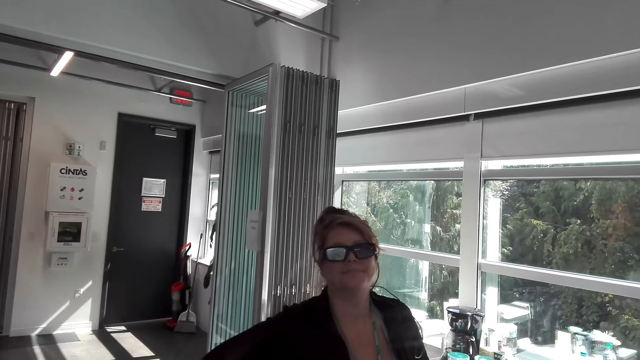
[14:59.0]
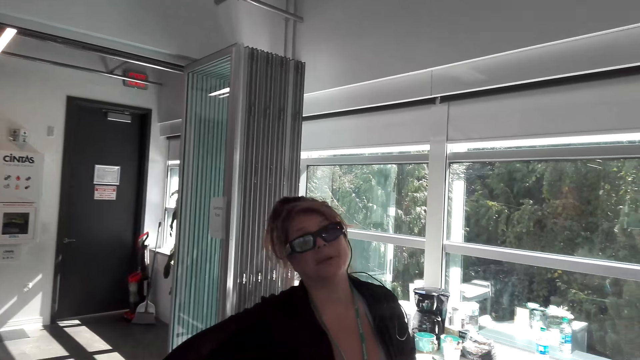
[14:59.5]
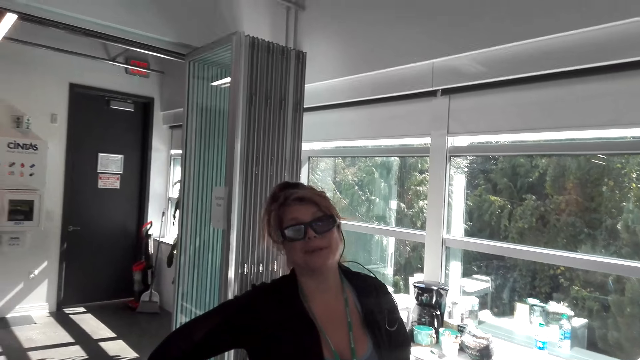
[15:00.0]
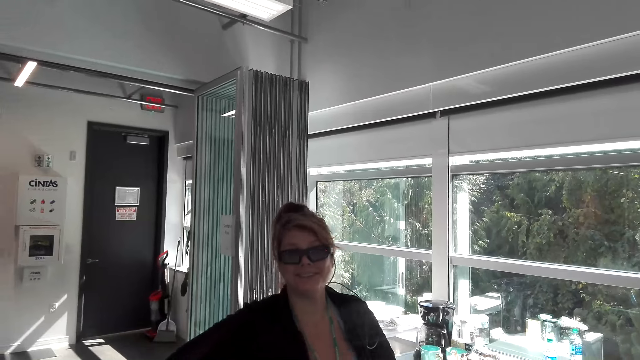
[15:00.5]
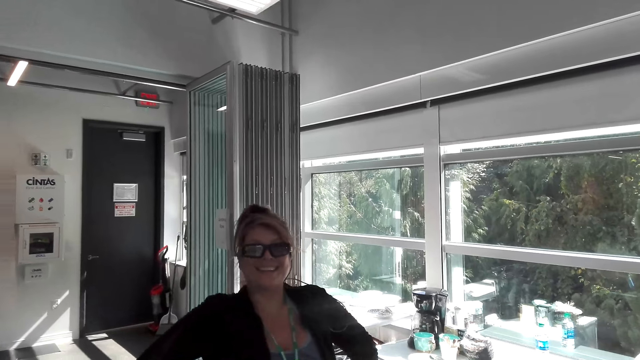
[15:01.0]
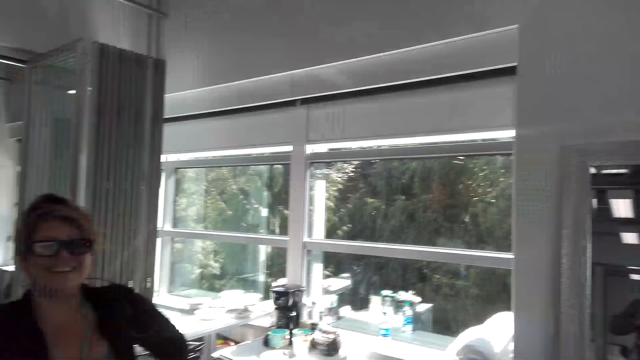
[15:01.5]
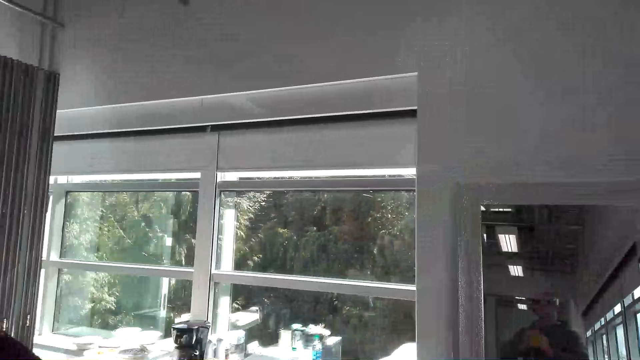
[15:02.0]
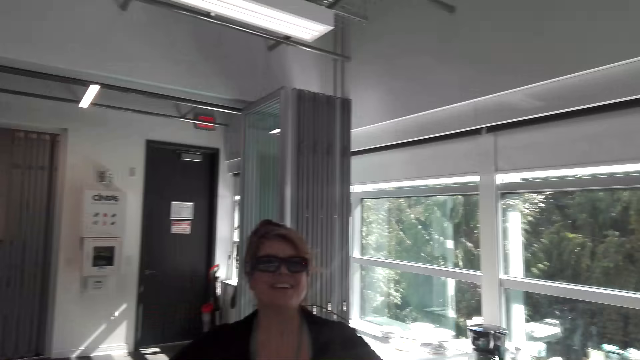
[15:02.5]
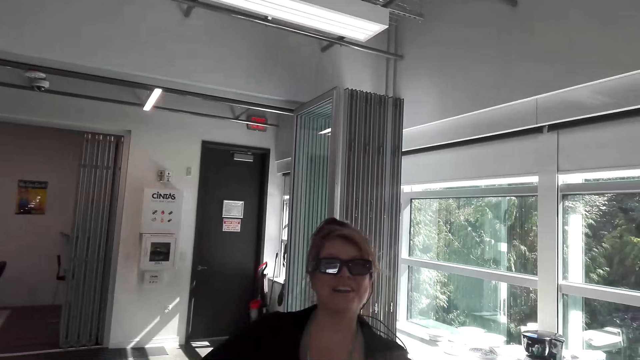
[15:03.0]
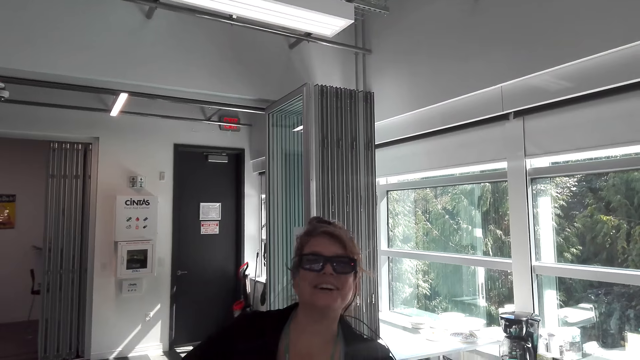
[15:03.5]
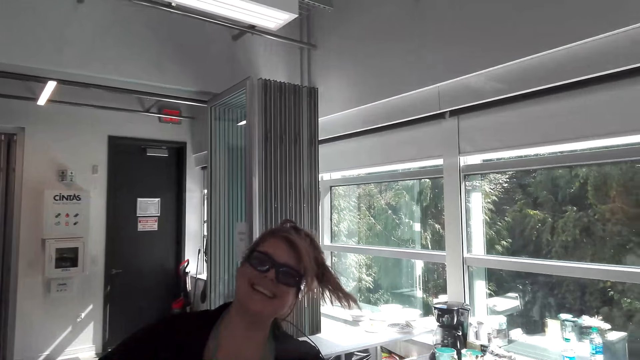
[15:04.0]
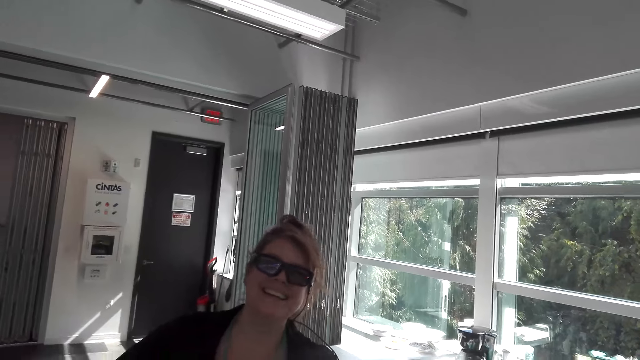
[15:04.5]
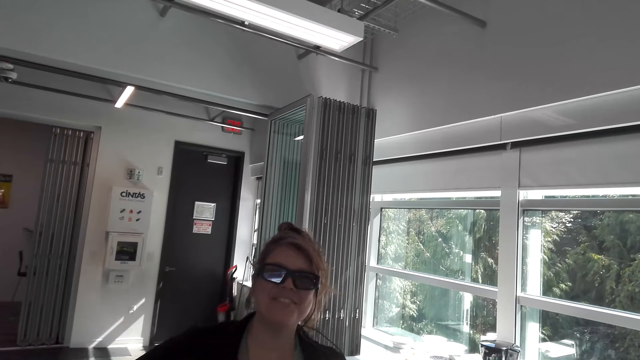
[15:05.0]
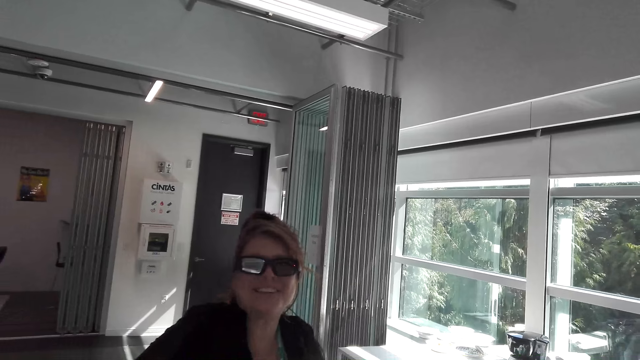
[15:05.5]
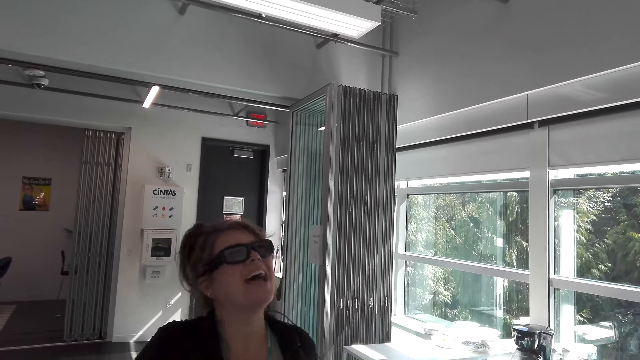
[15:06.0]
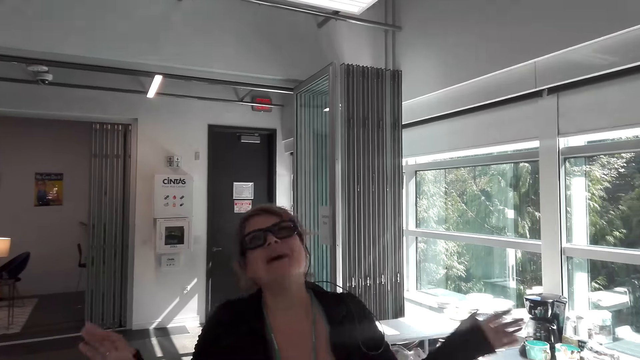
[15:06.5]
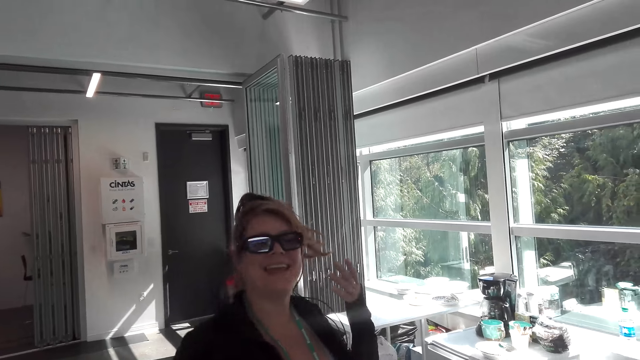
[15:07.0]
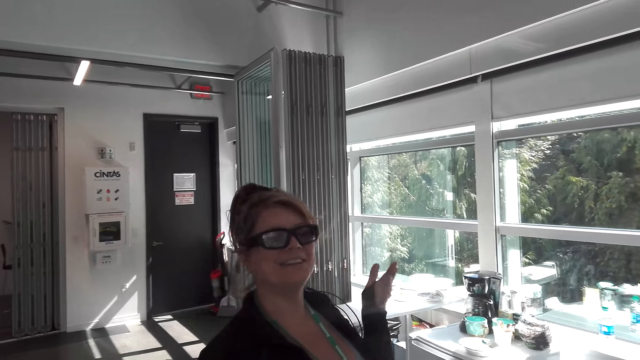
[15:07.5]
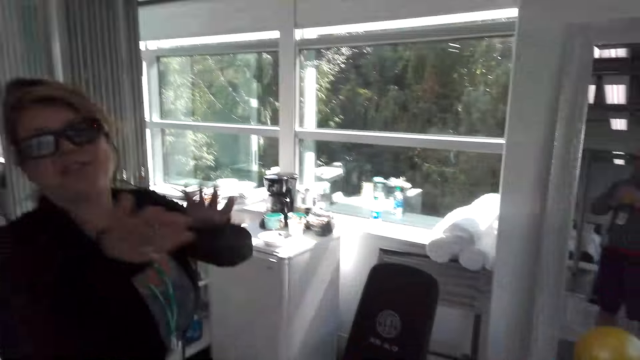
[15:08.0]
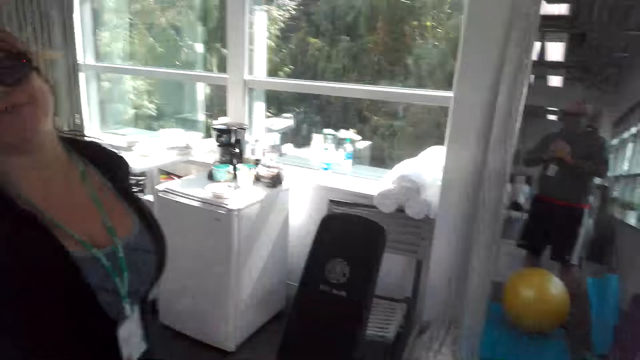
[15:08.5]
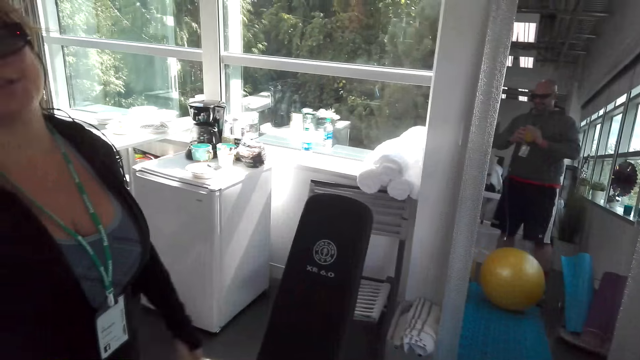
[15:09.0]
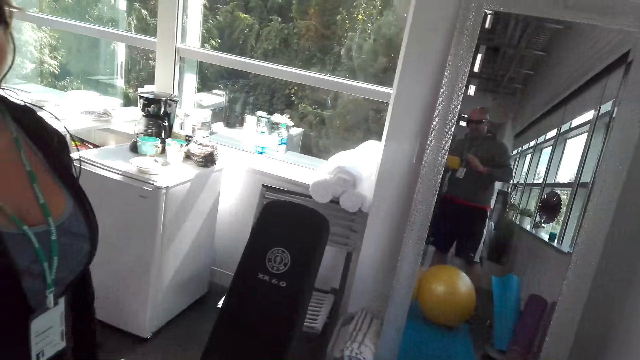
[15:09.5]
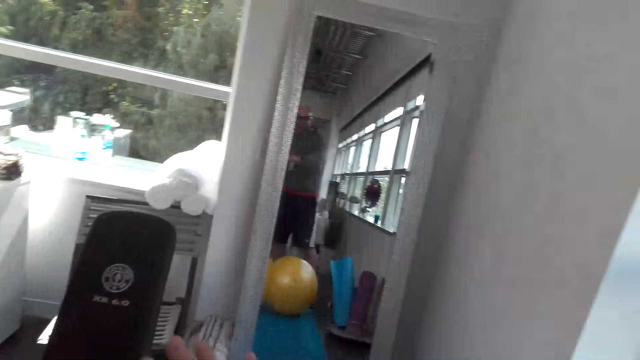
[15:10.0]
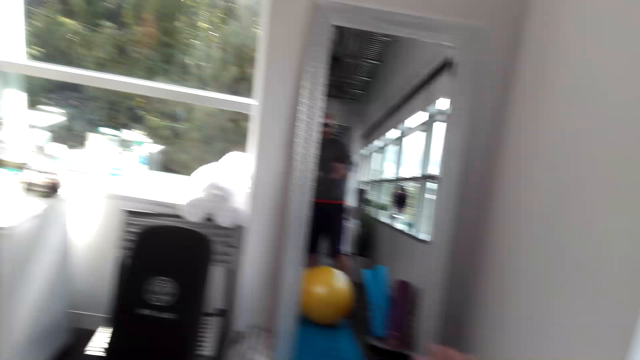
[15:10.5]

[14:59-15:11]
The camera wearer converses with a woman.

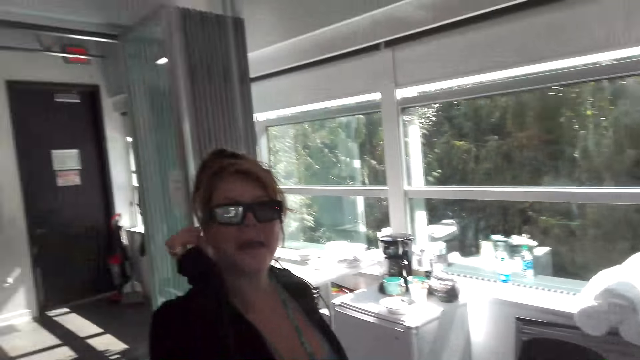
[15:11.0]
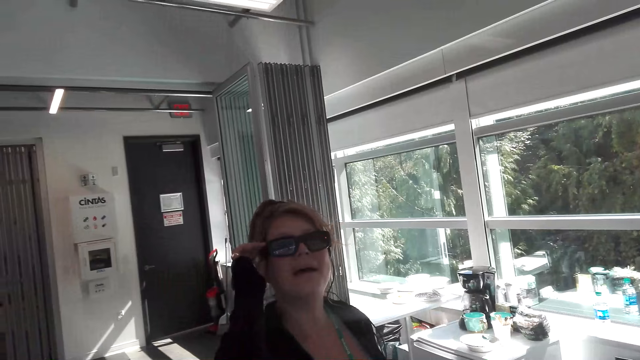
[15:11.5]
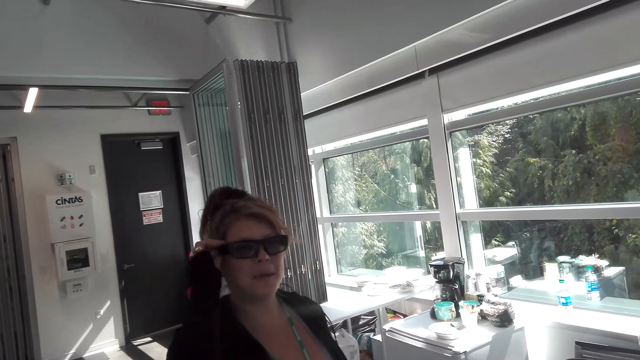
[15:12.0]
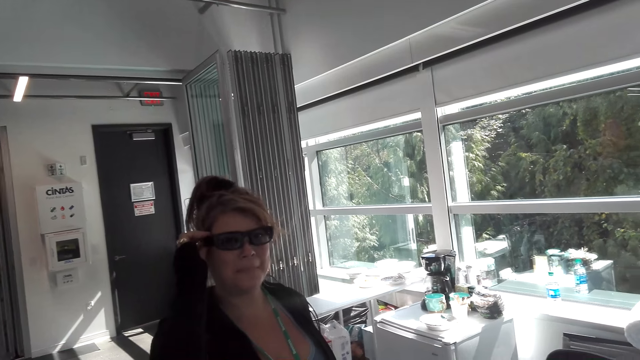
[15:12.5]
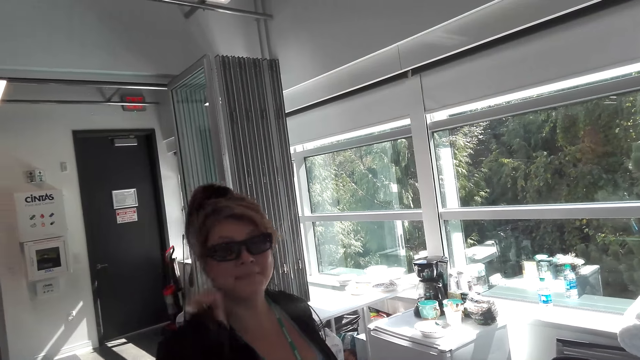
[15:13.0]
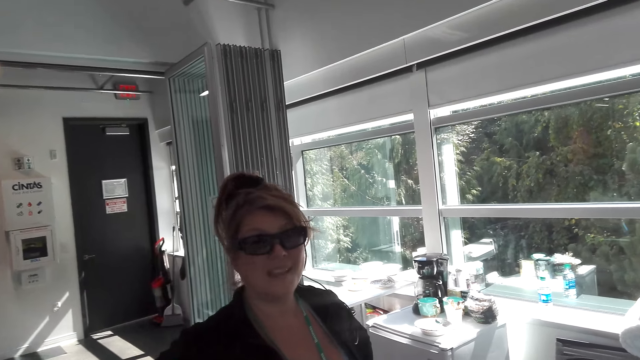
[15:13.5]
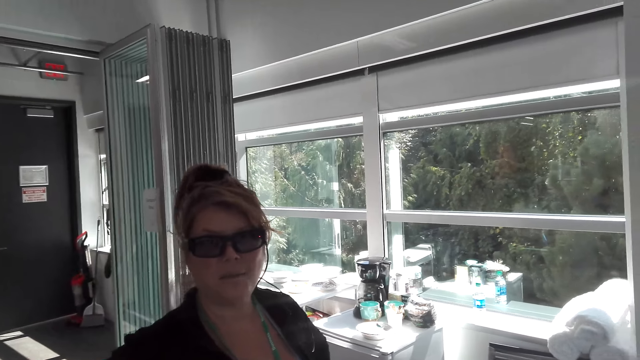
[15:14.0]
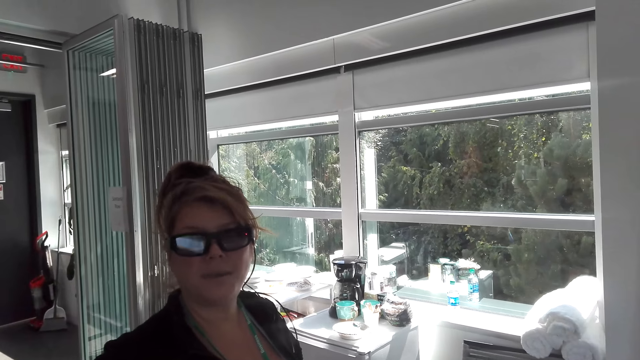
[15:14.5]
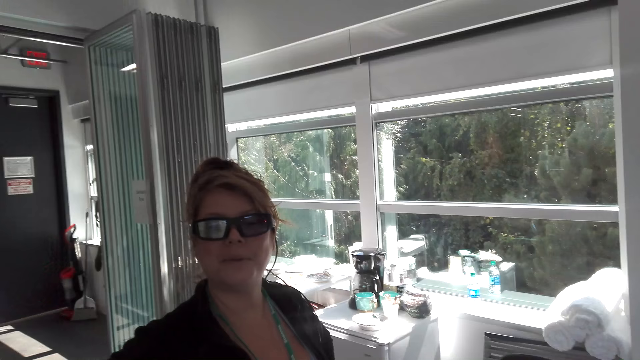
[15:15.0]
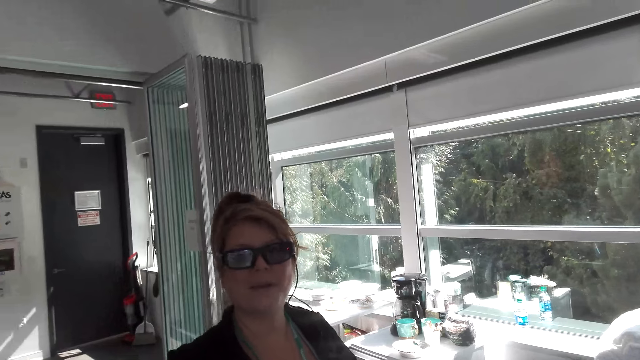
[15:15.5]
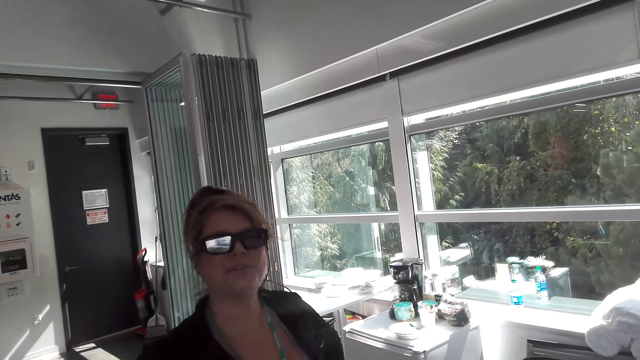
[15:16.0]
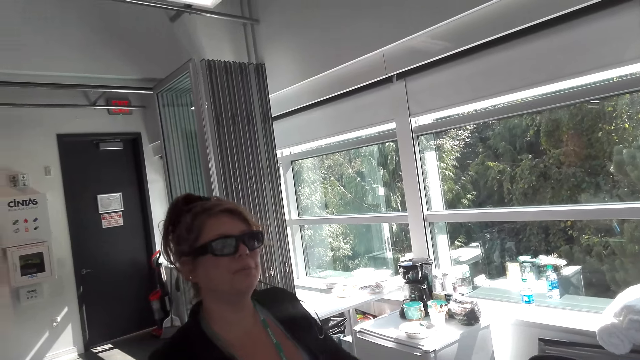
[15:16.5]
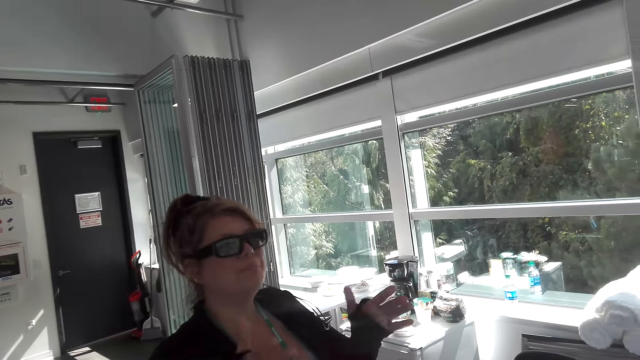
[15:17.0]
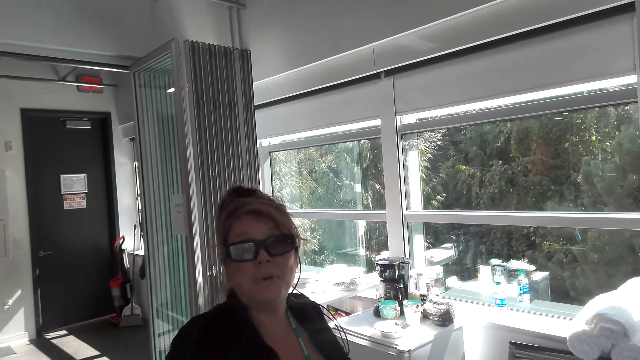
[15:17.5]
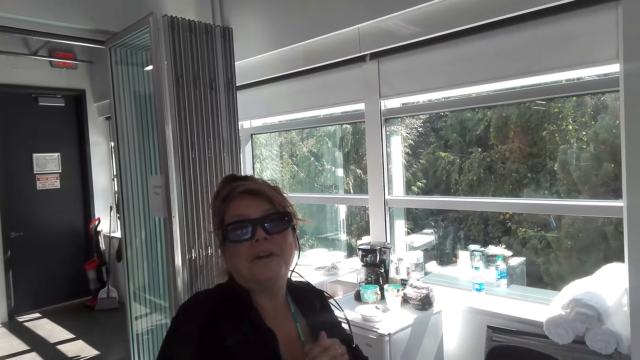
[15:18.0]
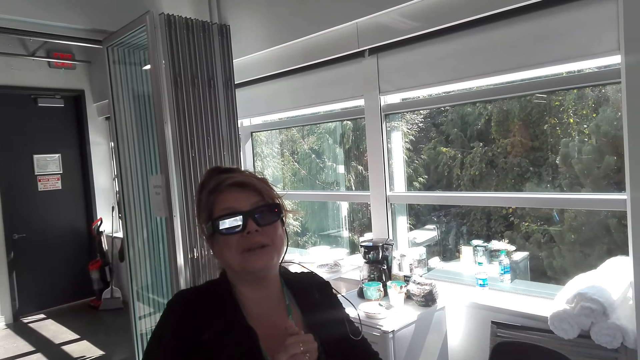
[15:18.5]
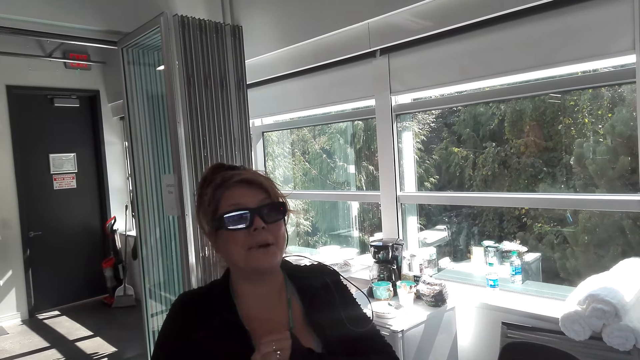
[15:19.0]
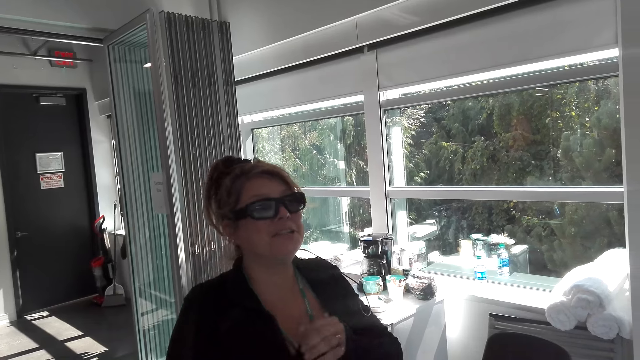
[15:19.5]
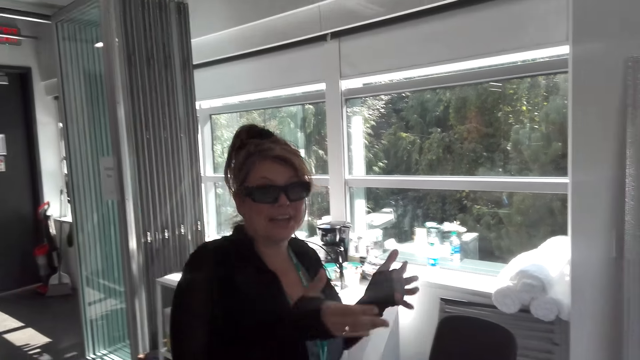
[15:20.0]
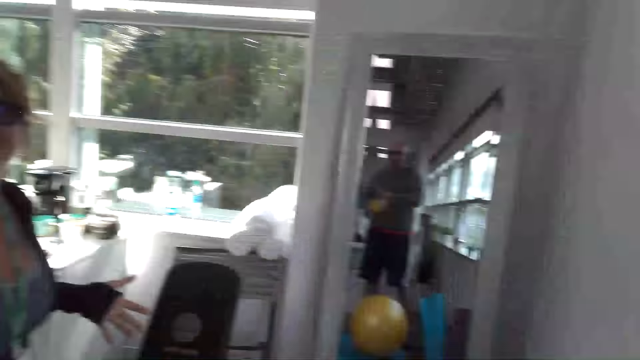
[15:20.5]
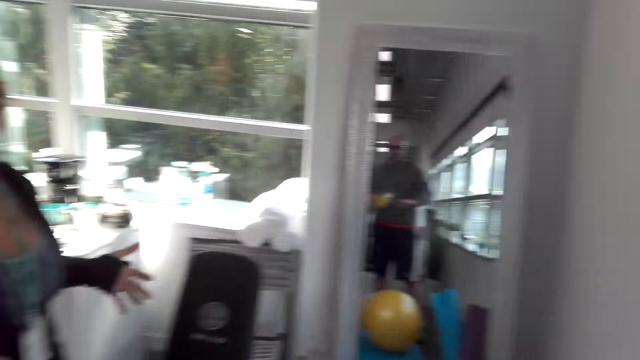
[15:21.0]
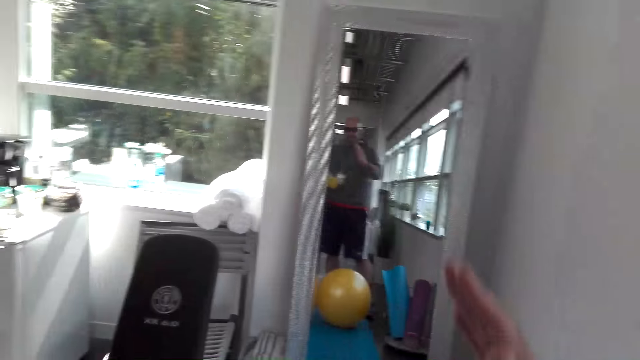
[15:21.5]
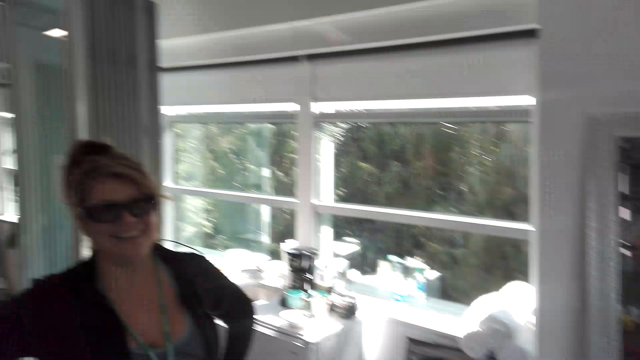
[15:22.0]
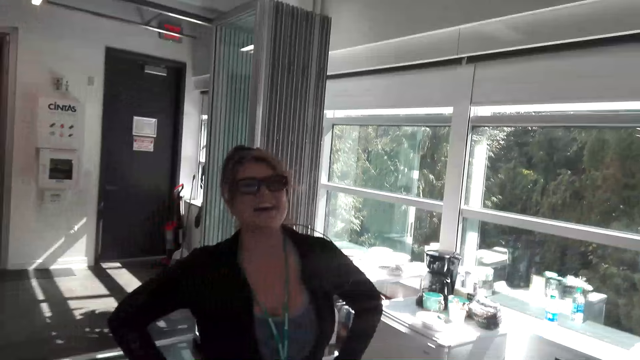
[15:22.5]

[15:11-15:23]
A girl touches glasses. The camera wearer talks to the girl. The girl claps hands. The camera wearer talks to the girl.
